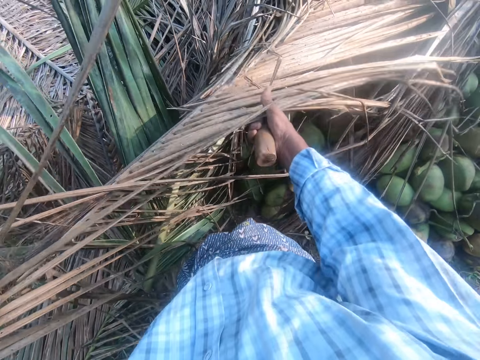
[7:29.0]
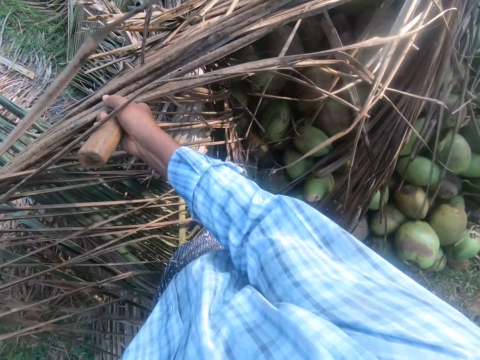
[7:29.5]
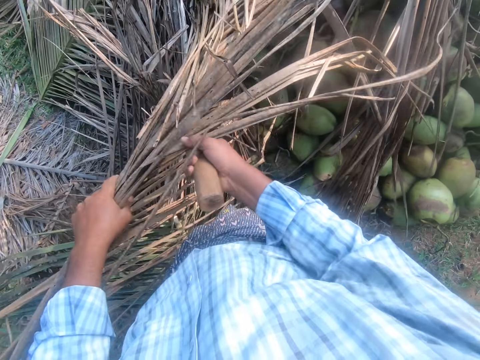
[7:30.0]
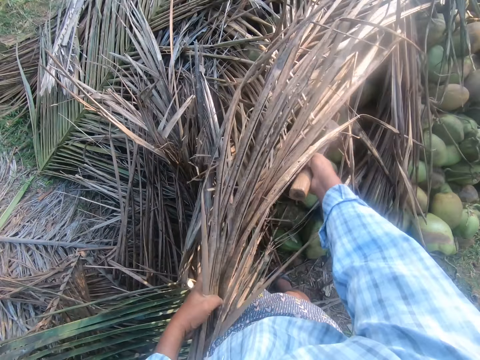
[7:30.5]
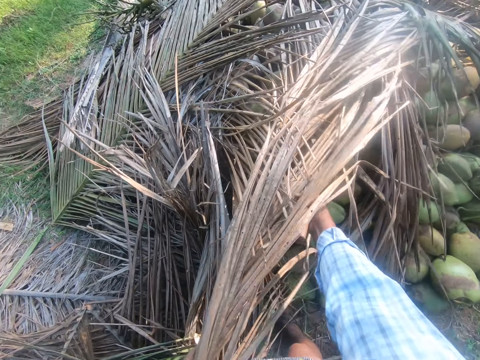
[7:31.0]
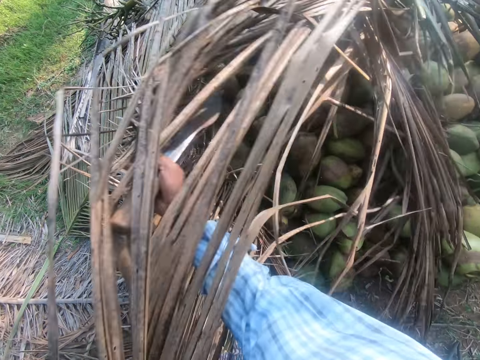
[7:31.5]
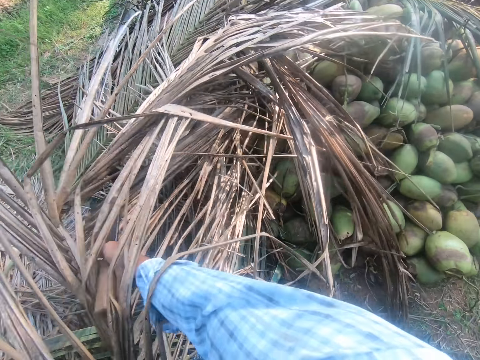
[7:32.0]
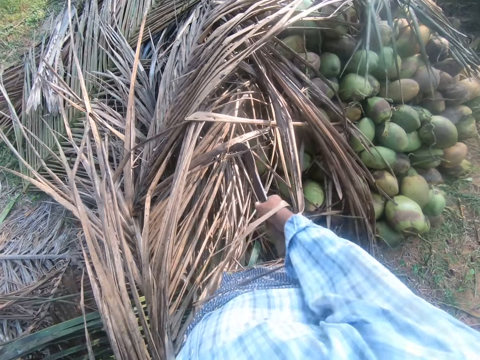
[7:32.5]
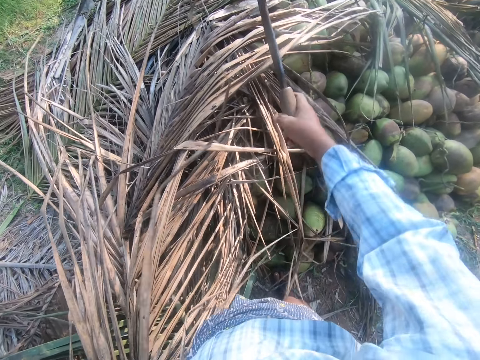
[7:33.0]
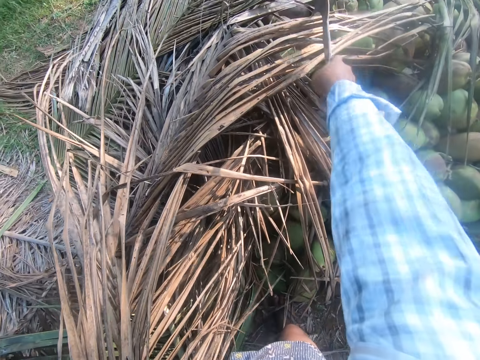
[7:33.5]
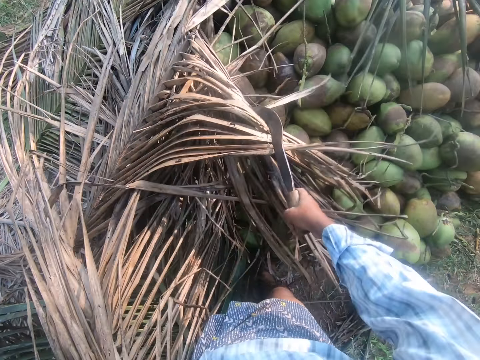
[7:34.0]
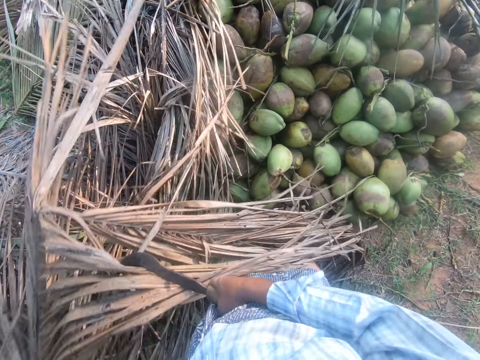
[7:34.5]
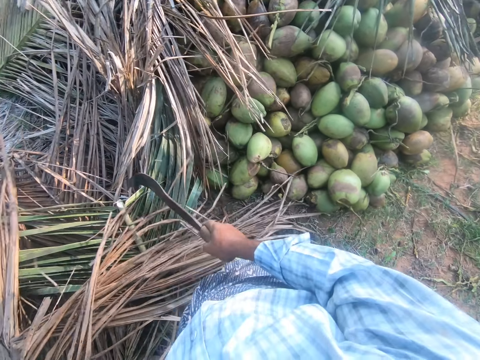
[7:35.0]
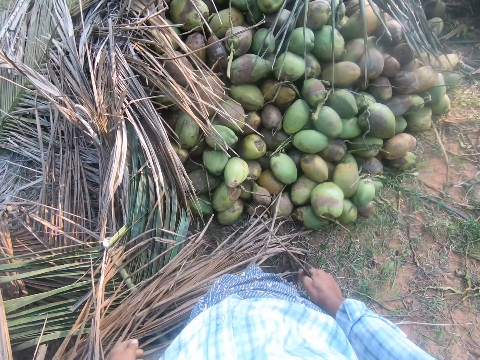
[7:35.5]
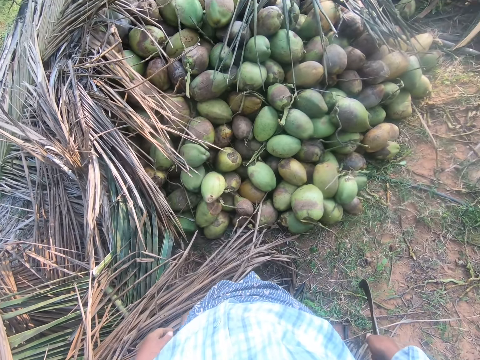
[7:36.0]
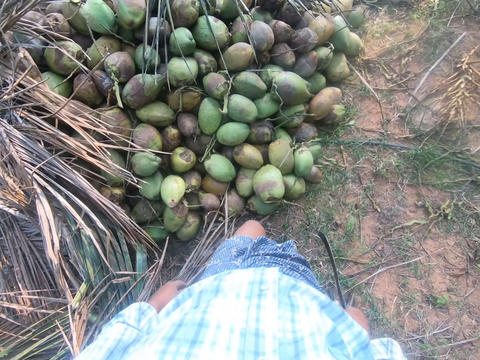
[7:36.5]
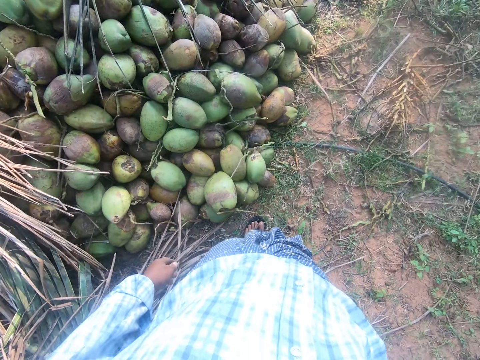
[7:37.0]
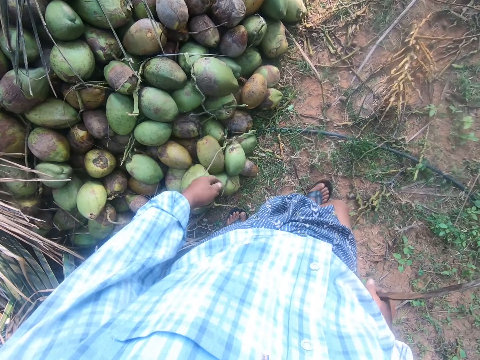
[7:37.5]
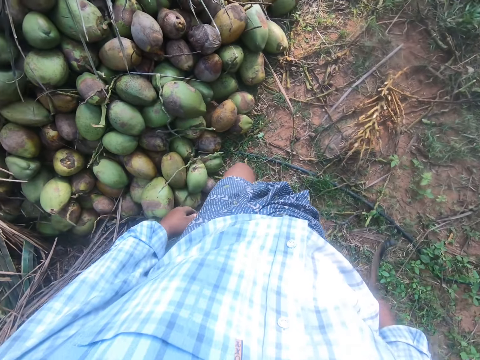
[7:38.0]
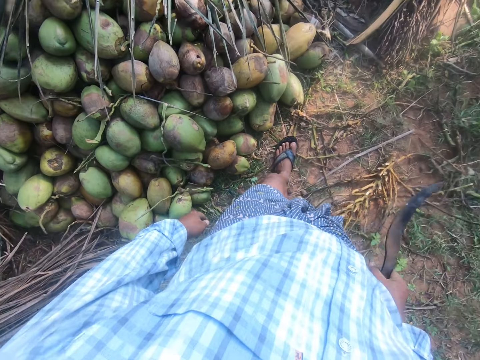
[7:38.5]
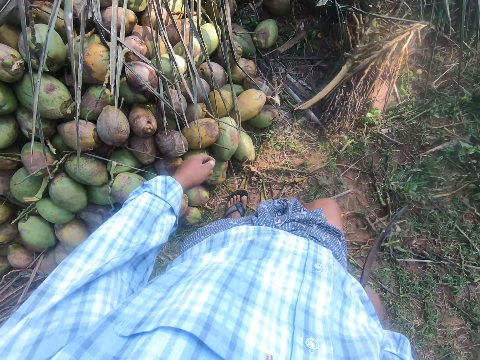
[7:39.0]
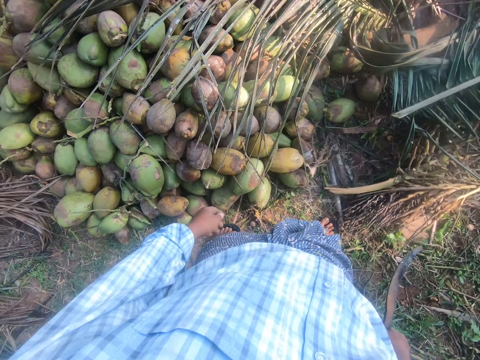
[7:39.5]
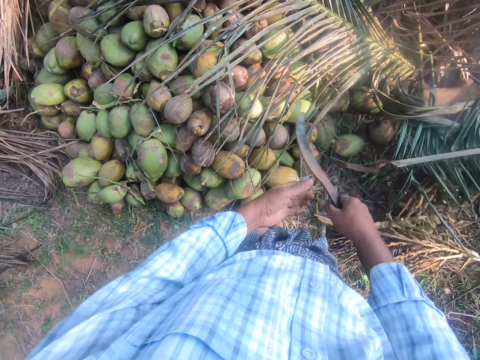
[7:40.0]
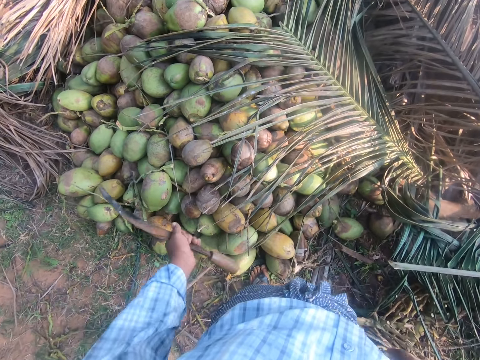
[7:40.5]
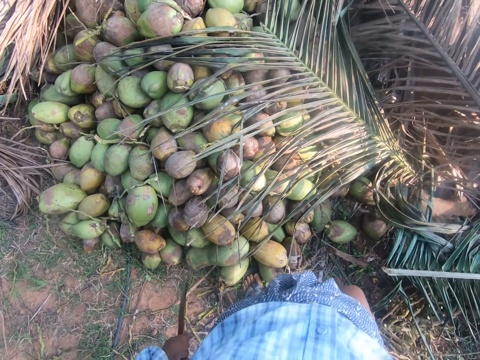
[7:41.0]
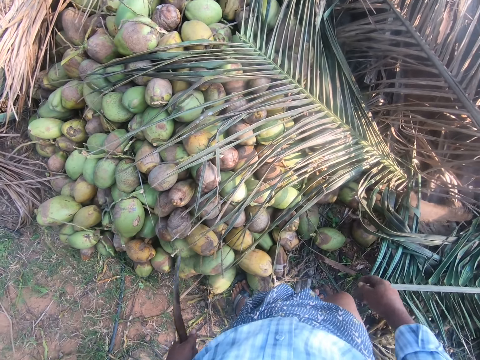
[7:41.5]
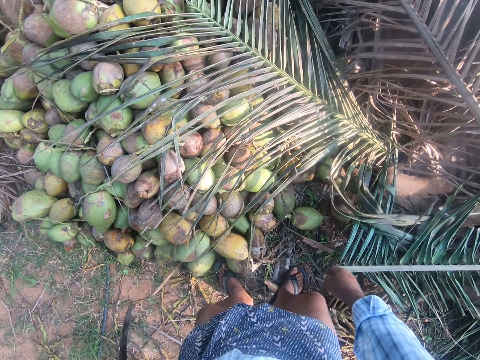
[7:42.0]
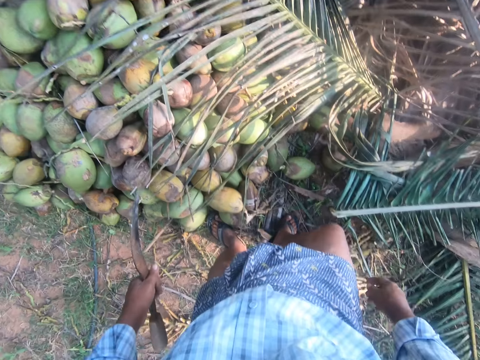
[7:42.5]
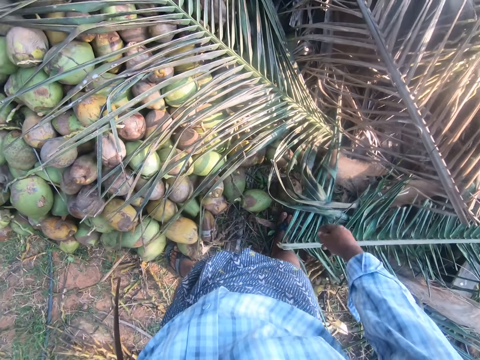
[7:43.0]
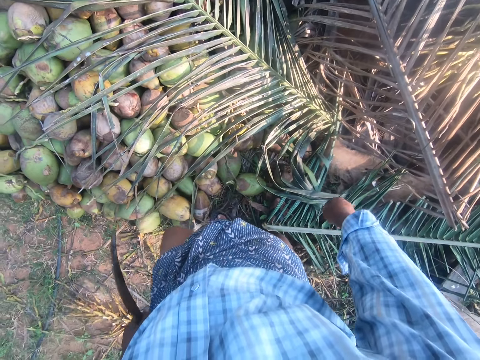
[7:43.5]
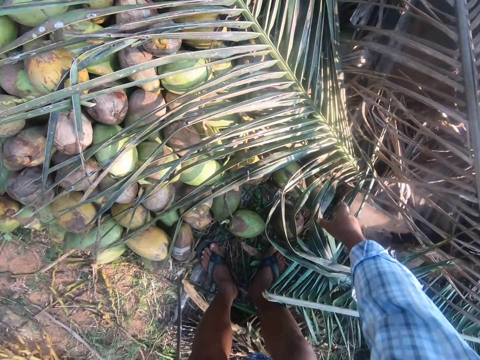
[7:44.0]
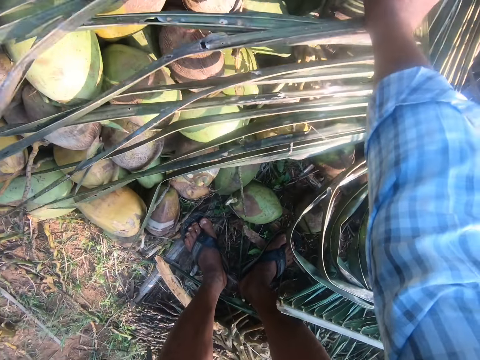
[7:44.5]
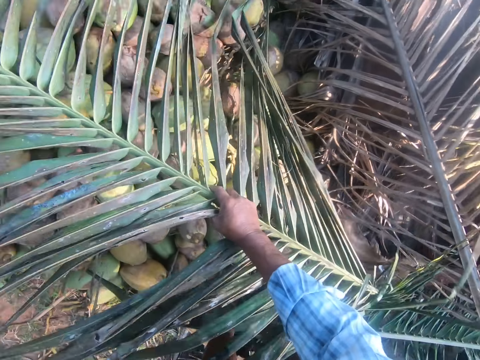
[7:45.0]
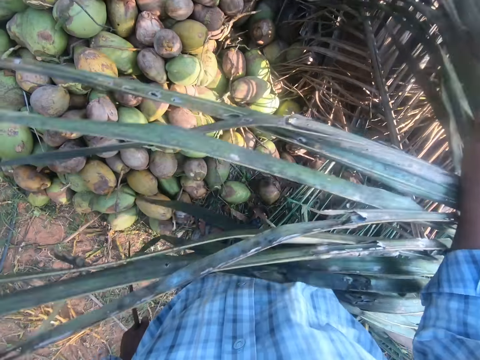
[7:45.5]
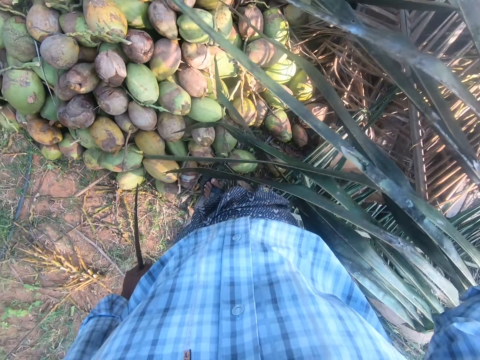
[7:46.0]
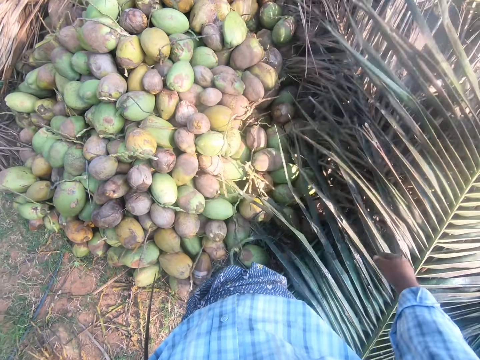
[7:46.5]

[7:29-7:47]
The camera wearer moves the coconut leaf, picks the coconut leaf, moves the coconut leaf and moves the coconut leaf with something. He walks around. He moves to the right. He passes the sickle to his left hand. He stands beside the coconuts. He moves. He bends down and touches the coconut leaf. He removes the palm fronds from the heap of coconuts. He picks the coconut leaf.

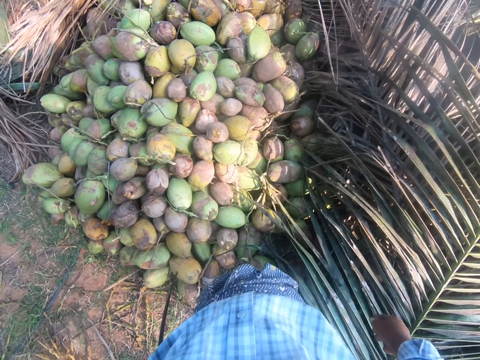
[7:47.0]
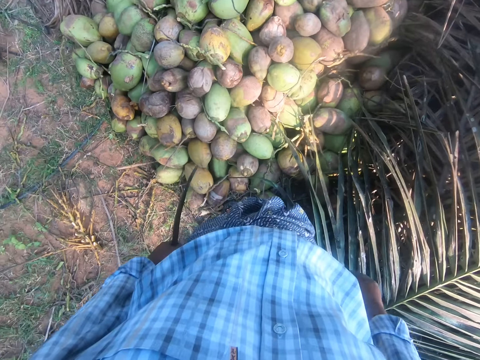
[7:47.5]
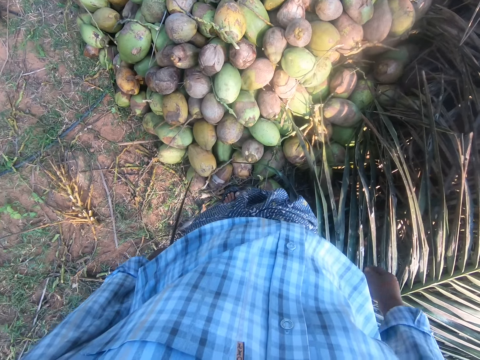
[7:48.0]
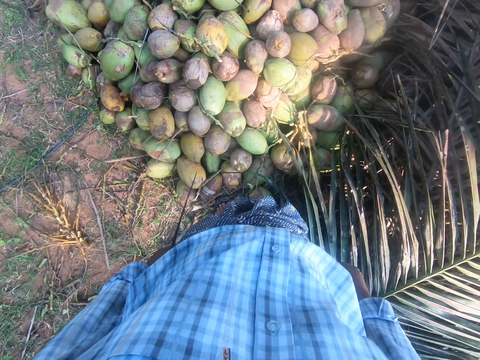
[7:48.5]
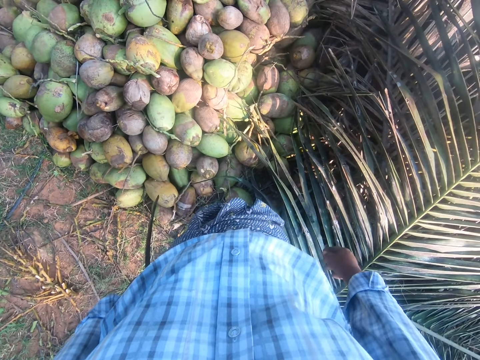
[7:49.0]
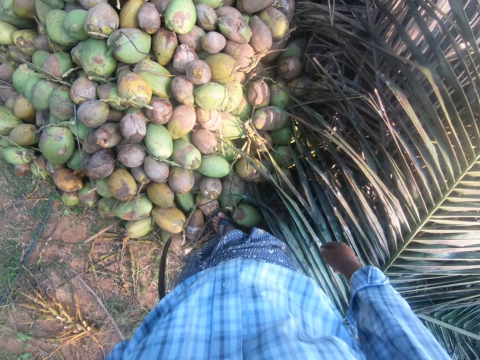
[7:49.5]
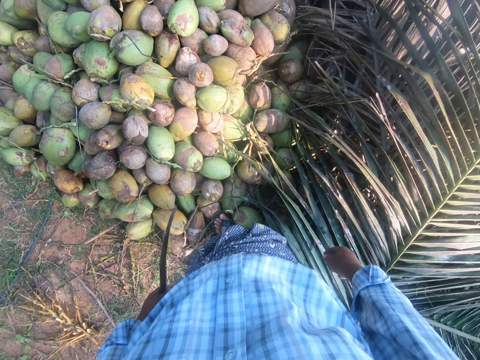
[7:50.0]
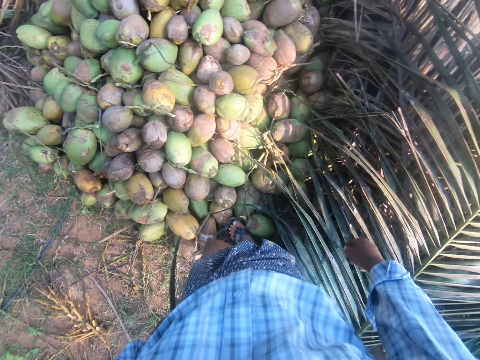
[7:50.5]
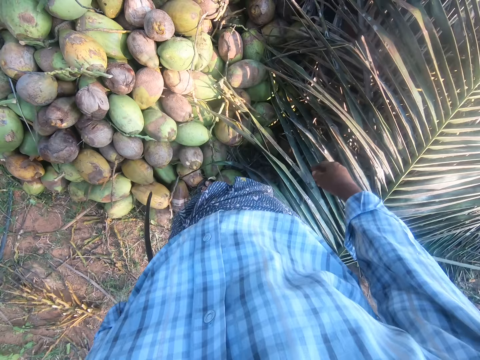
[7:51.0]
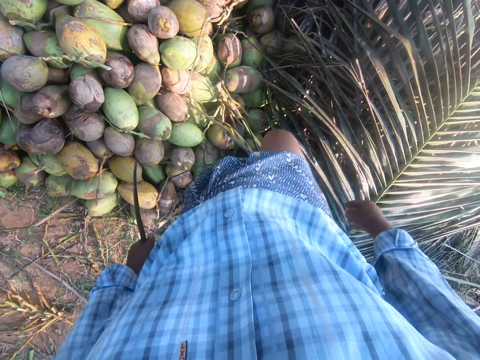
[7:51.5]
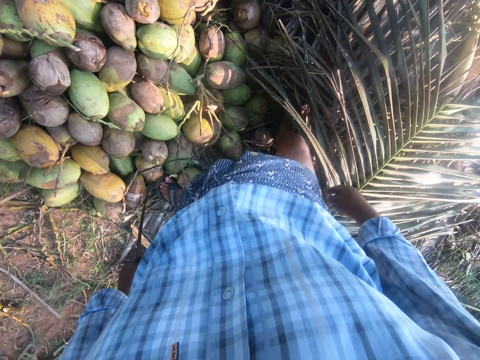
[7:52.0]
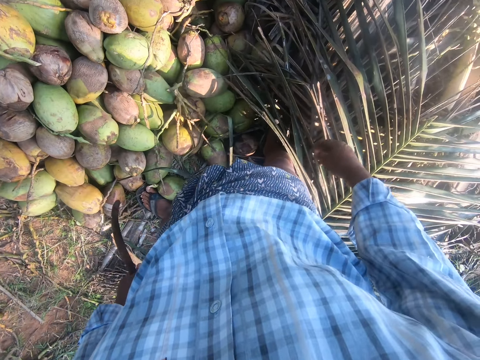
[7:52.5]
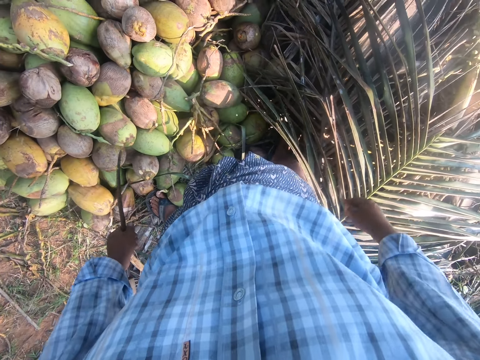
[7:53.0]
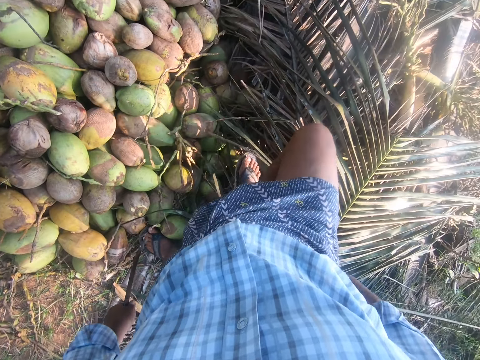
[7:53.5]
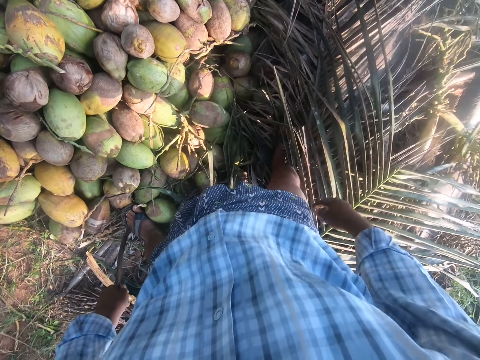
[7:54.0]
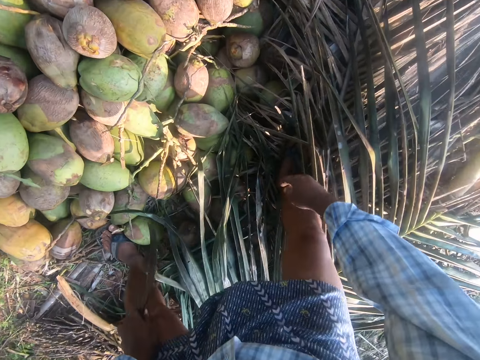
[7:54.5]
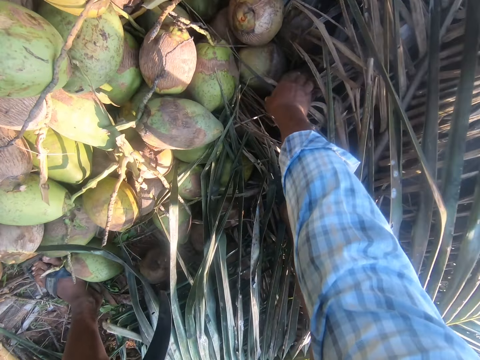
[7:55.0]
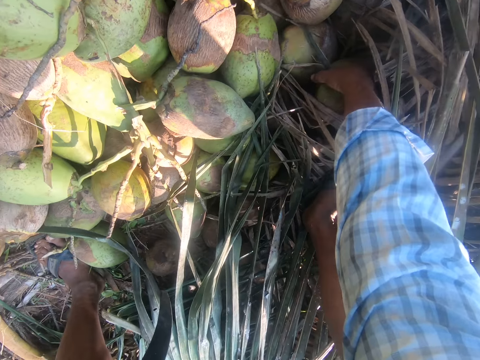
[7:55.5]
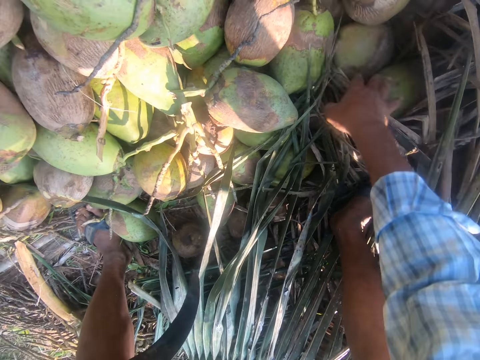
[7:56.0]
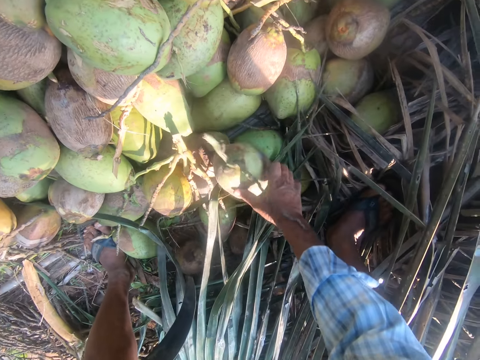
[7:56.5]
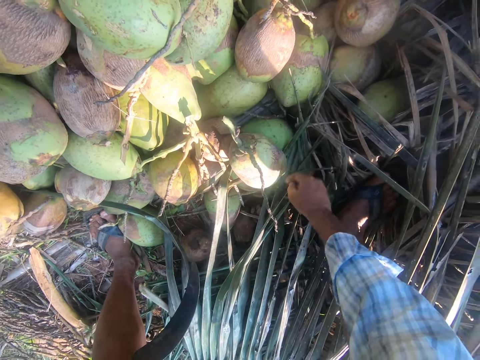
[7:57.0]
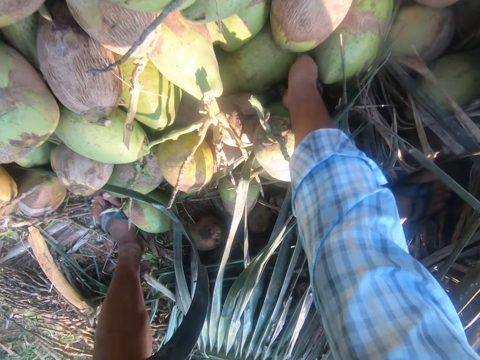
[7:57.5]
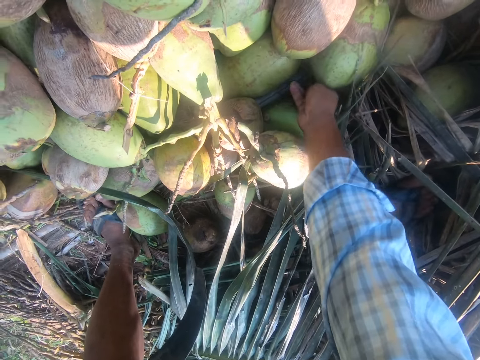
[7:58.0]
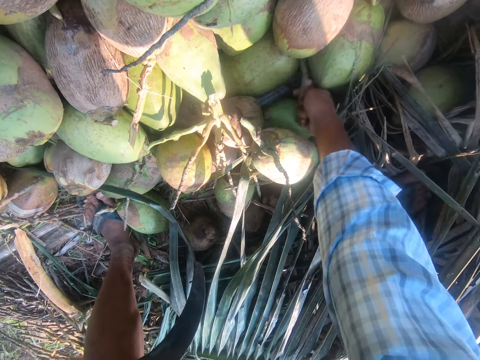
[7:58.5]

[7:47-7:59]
The camera wearer puts down the coconut leaf. They step on the coconut leaf and bend down. They pick a coconut from the heap of coconuts and touch the coconut.
